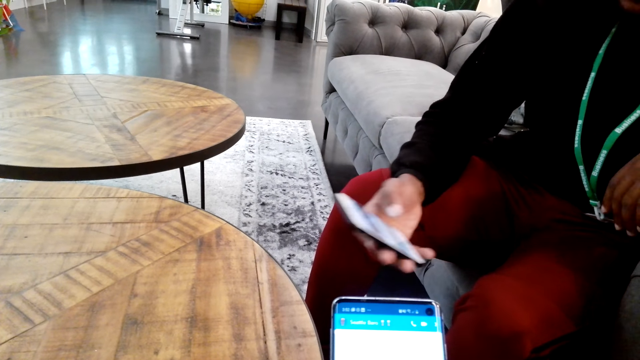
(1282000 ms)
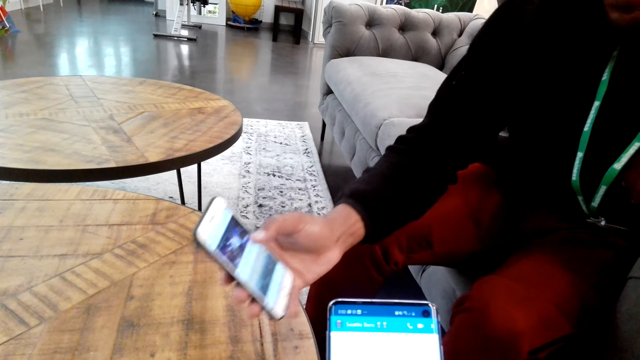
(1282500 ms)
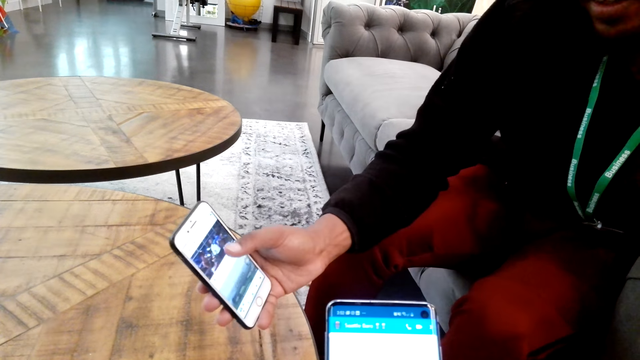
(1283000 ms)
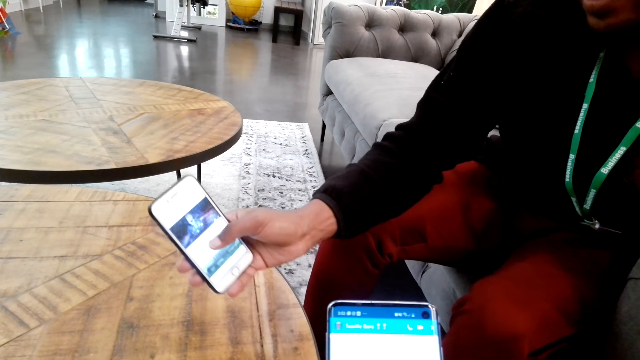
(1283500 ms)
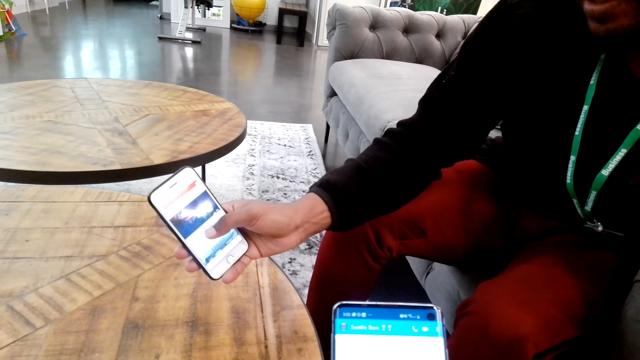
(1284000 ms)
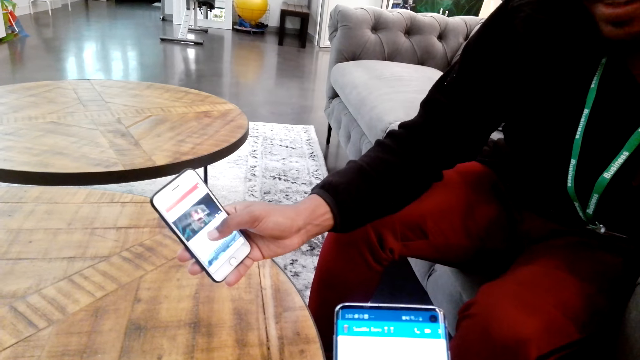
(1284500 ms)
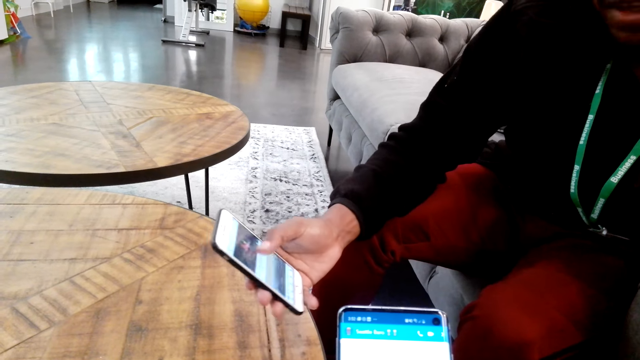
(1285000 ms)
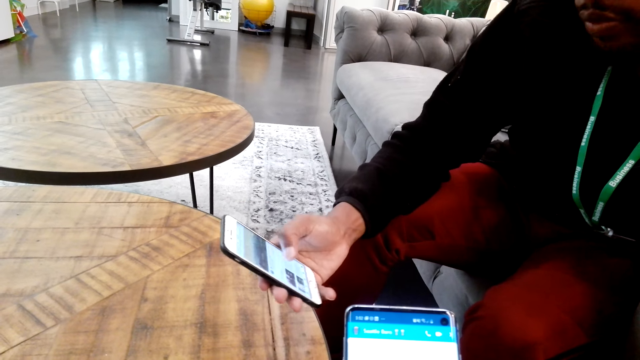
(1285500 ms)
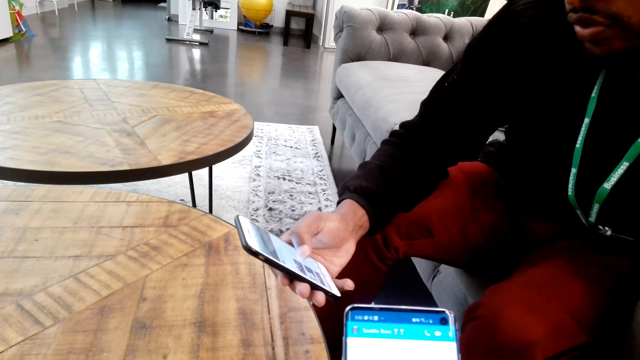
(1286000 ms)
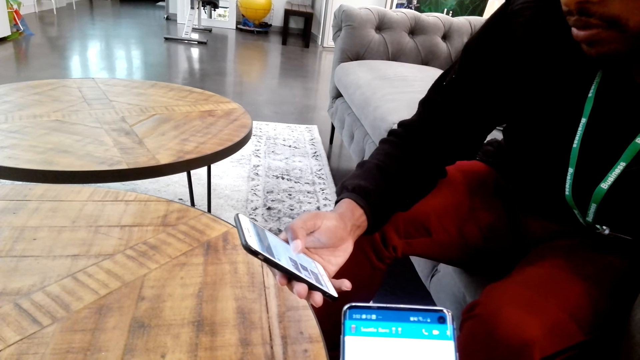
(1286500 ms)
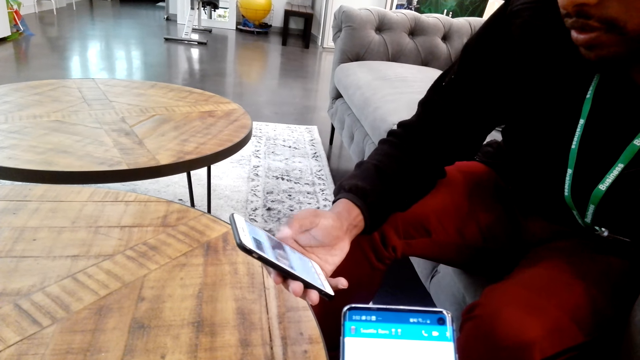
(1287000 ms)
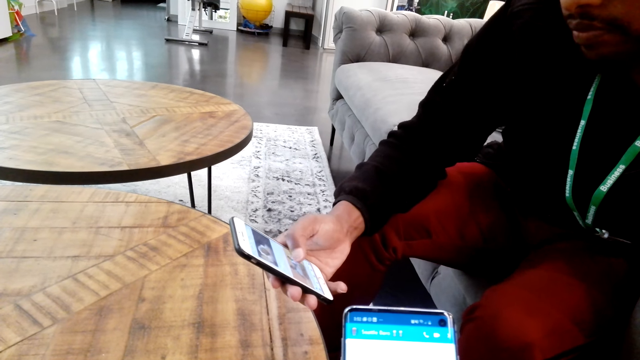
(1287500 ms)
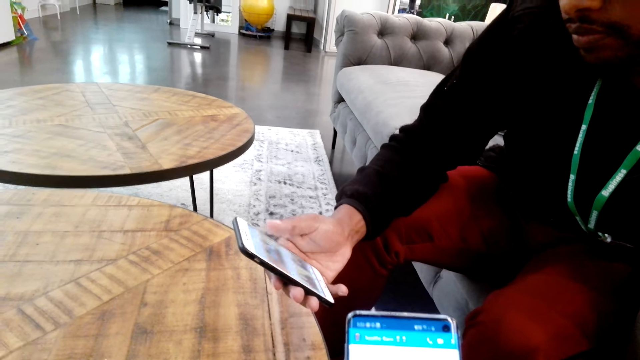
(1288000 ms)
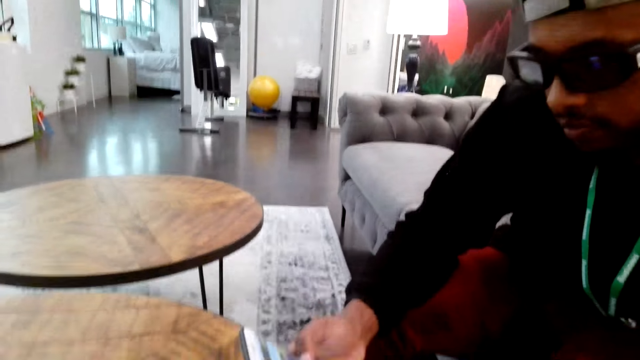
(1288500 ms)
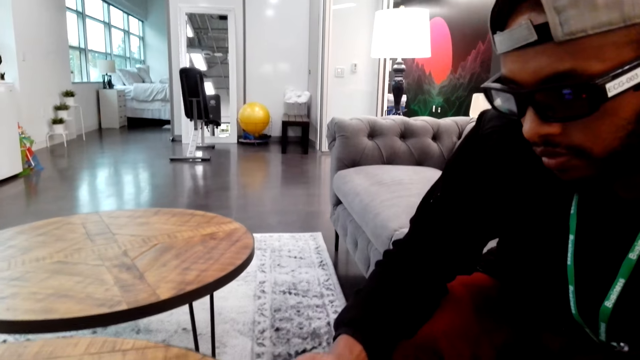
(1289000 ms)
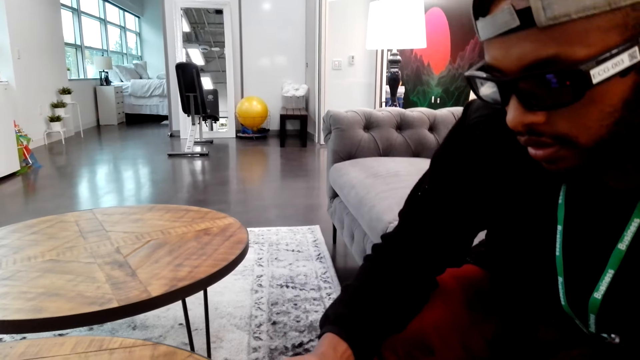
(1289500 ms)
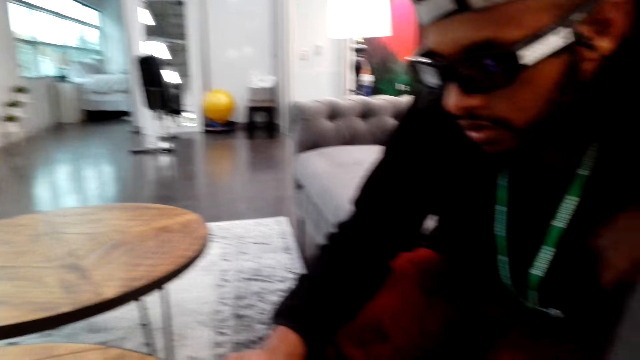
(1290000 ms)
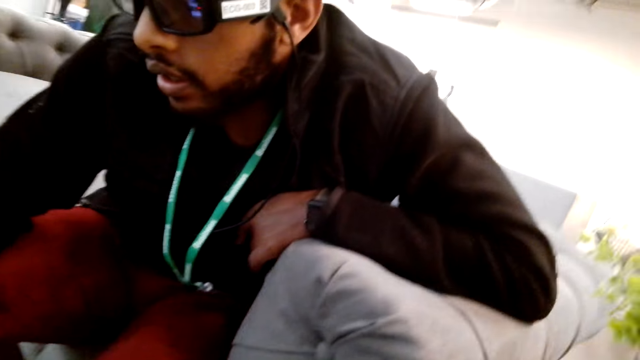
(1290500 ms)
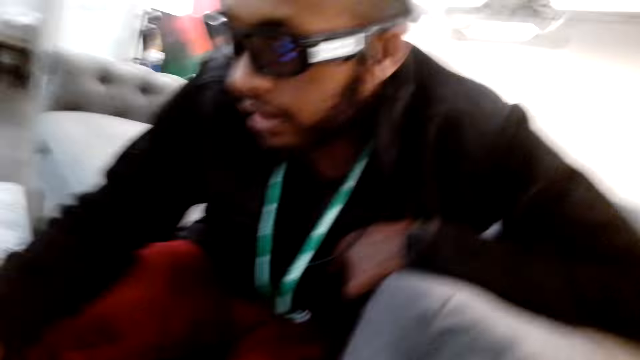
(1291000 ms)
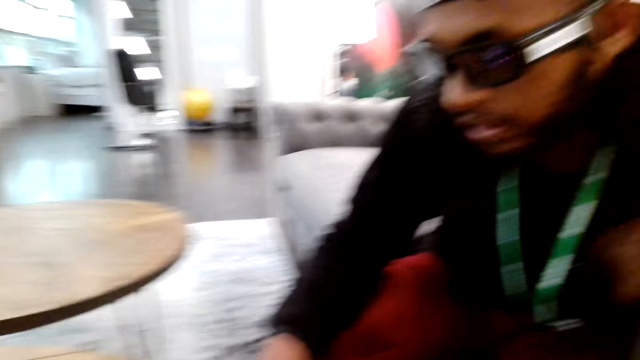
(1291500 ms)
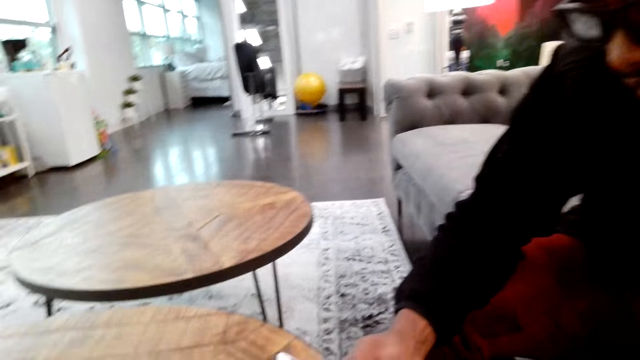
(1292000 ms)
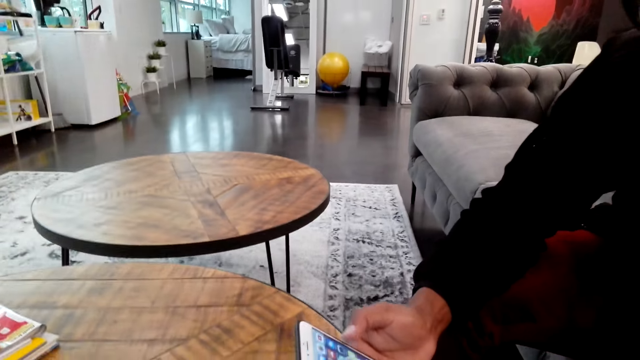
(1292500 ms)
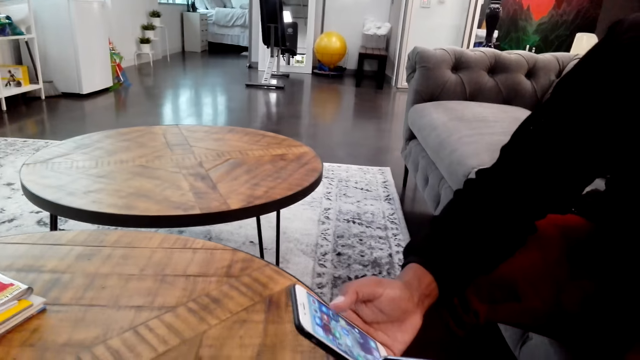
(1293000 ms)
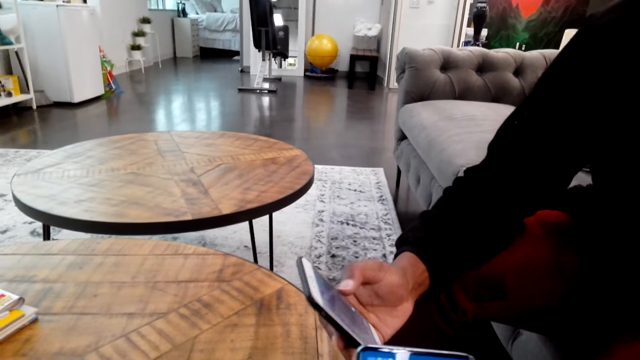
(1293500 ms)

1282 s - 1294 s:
A man shows the camera wearer a video.

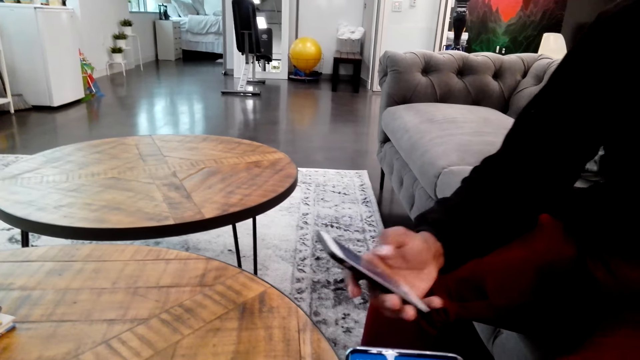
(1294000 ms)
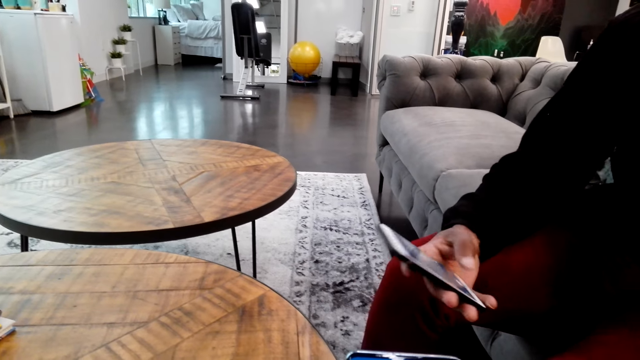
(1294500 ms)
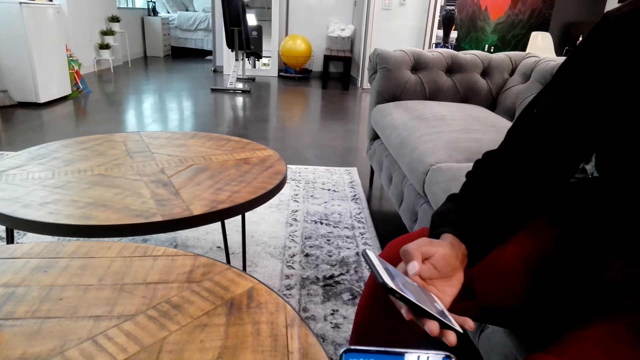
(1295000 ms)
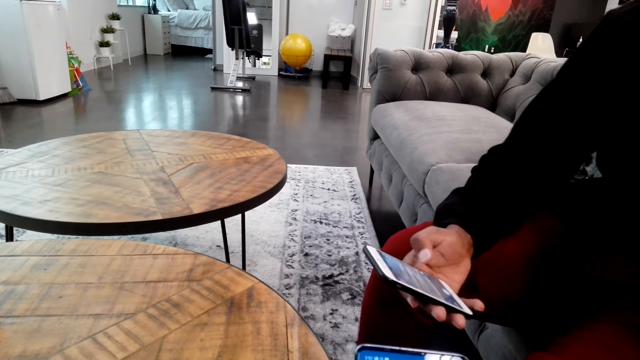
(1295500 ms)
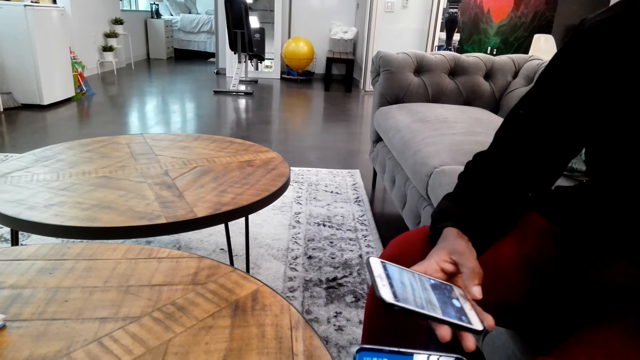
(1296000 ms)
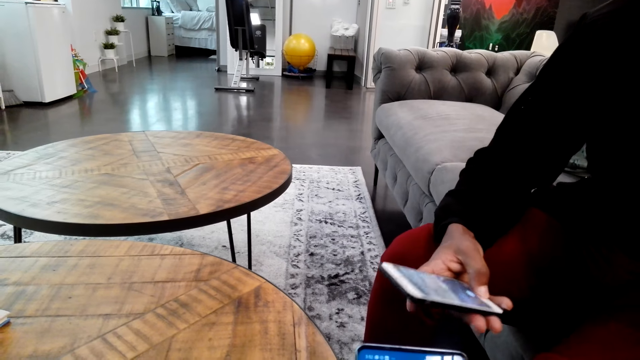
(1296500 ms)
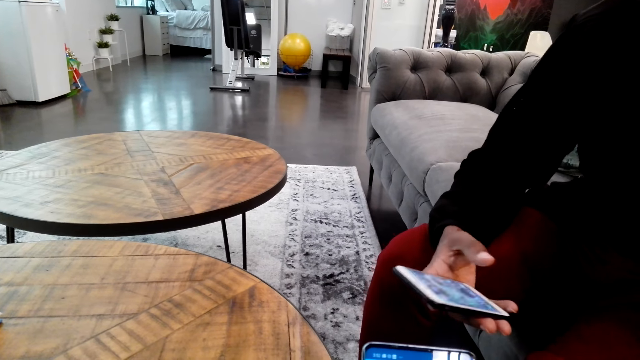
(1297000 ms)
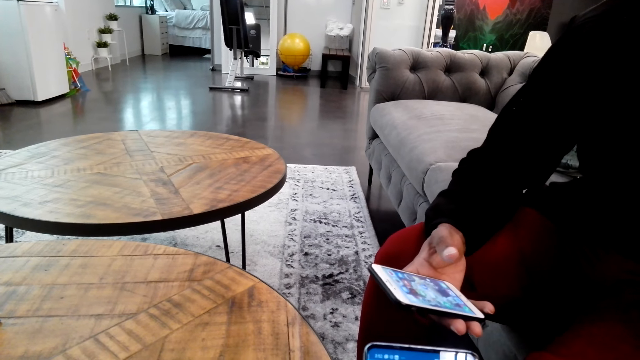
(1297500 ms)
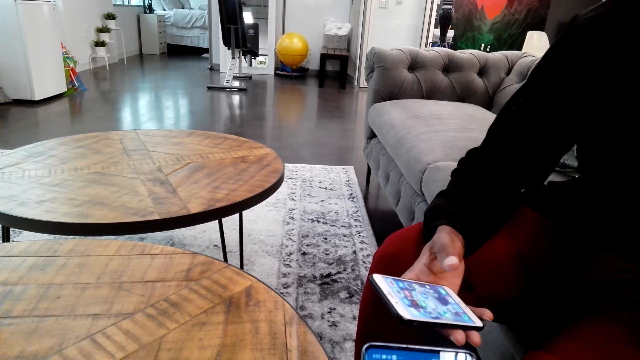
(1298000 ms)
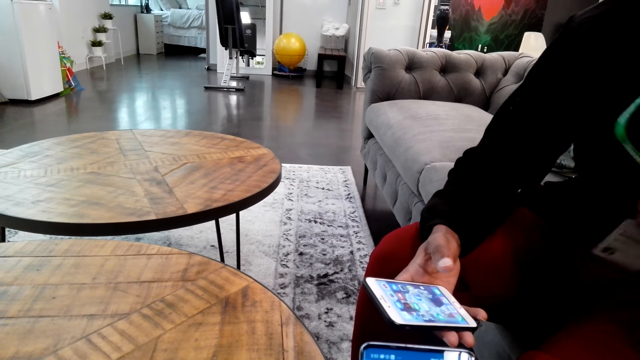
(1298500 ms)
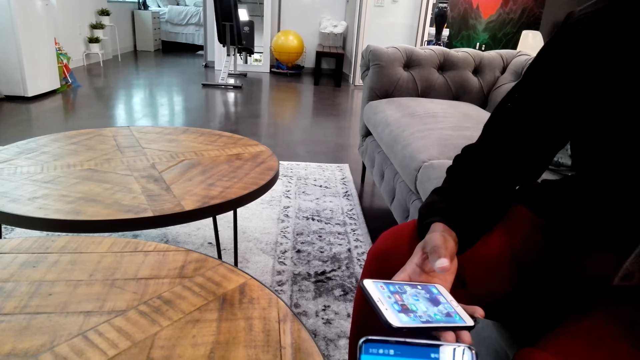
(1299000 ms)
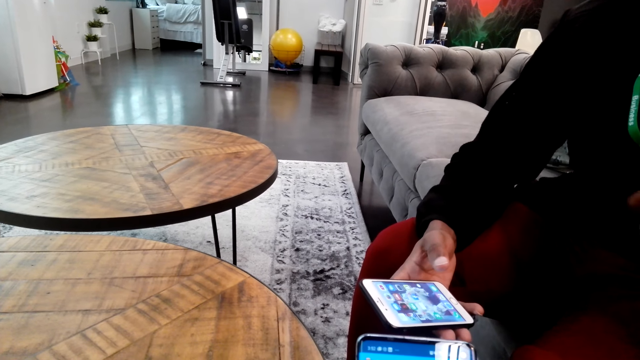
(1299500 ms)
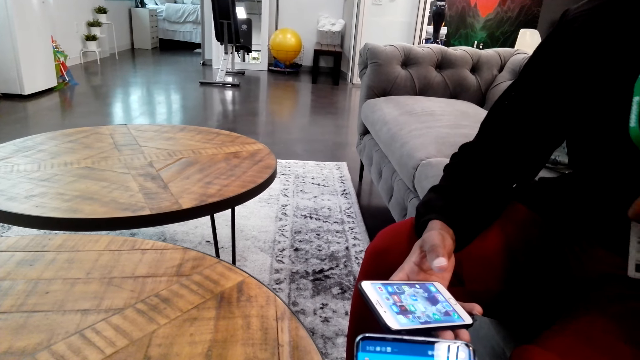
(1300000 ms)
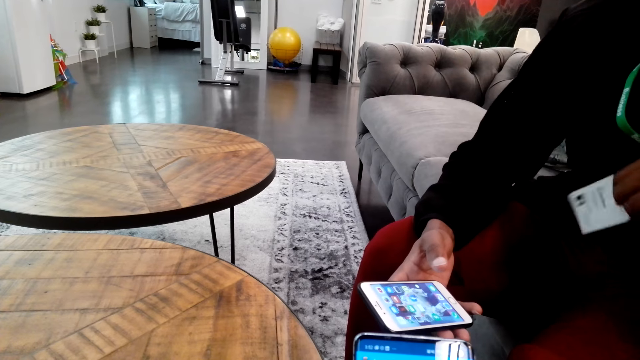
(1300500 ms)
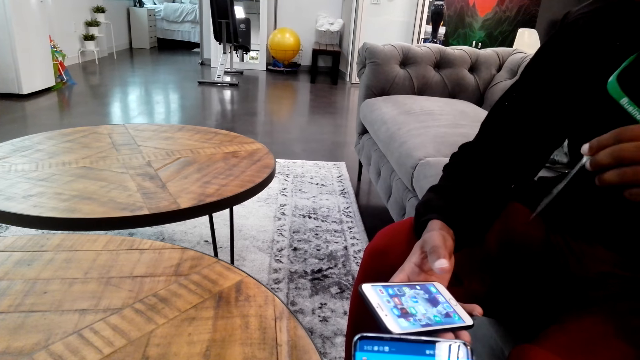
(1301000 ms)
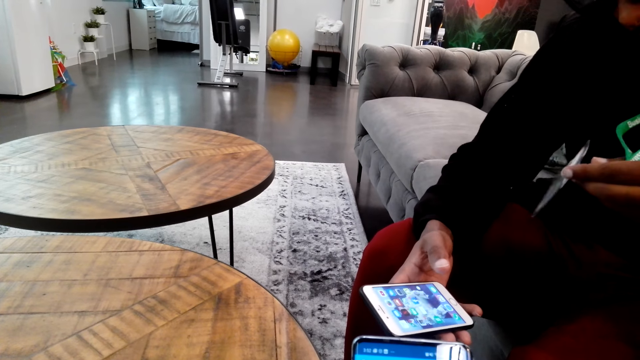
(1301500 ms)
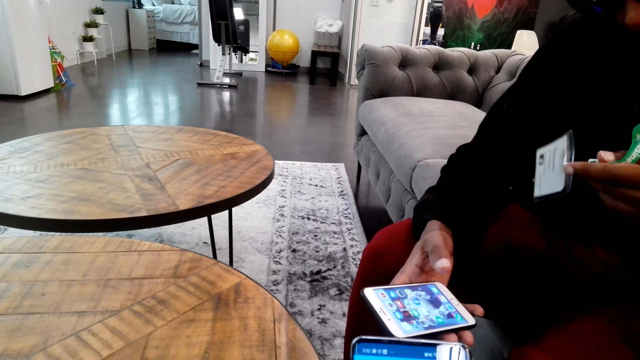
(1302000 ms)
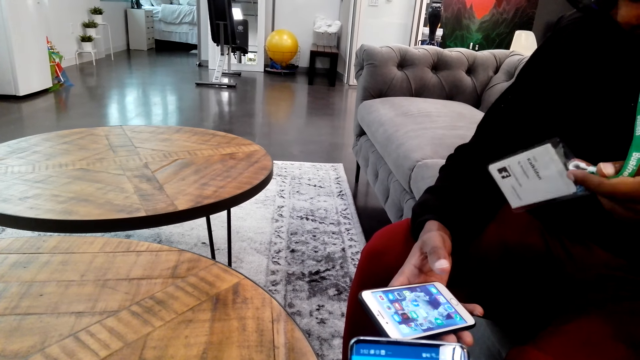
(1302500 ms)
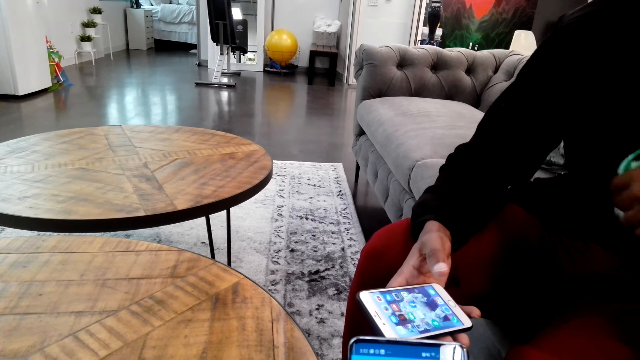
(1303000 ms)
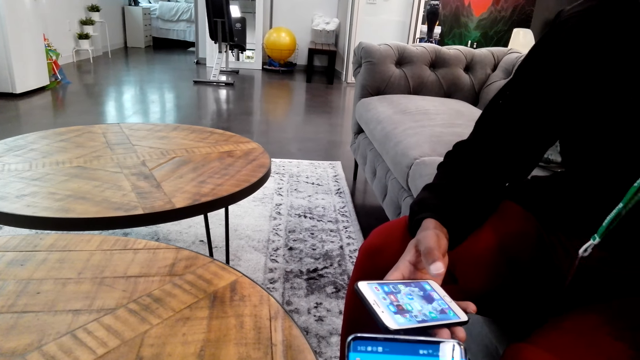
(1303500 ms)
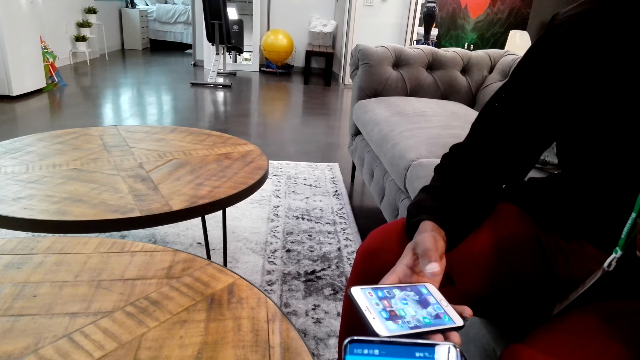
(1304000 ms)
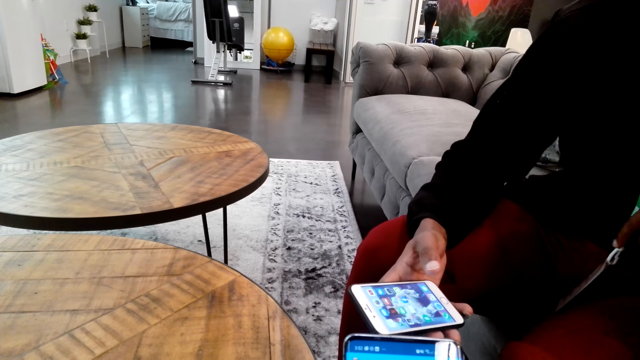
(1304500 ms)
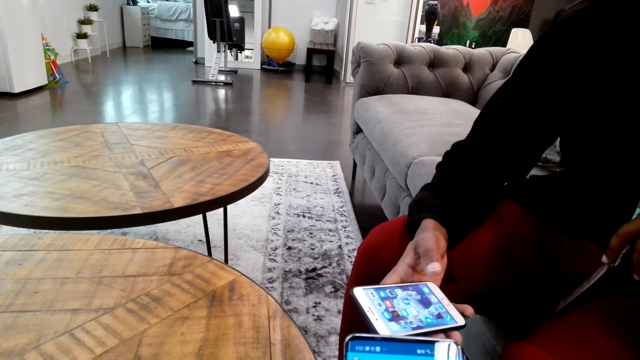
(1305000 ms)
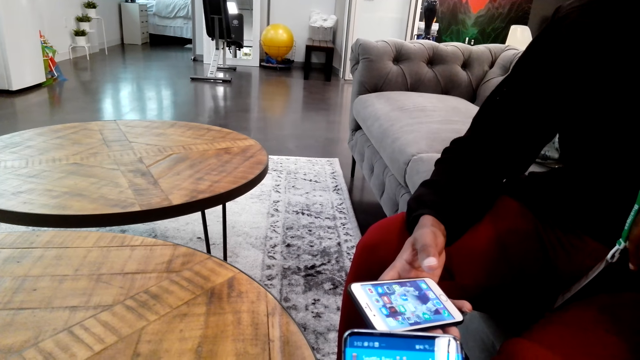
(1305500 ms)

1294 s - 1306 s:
A man holds a tag. The camera wearer operates the phone.
